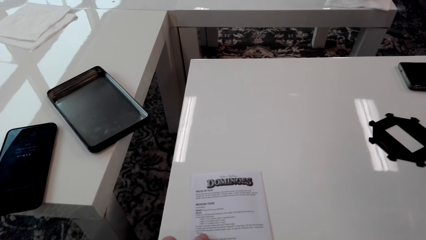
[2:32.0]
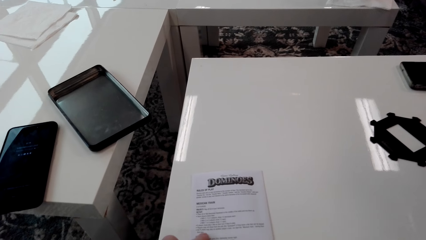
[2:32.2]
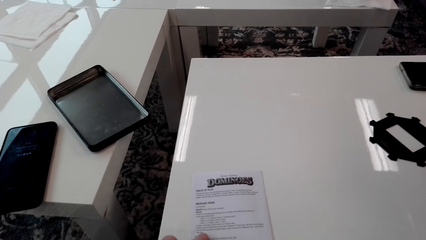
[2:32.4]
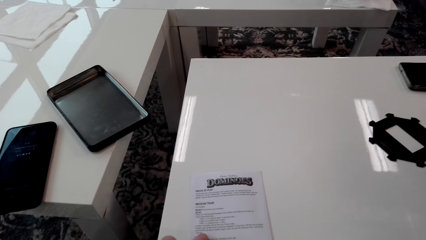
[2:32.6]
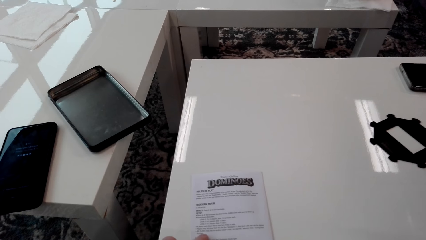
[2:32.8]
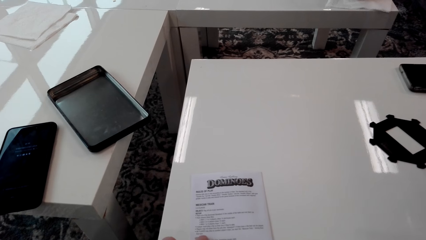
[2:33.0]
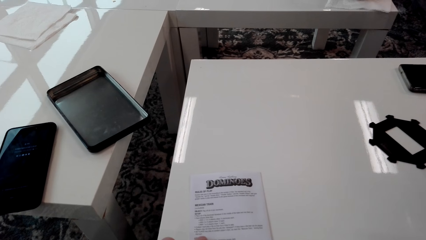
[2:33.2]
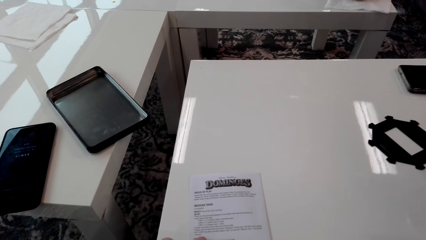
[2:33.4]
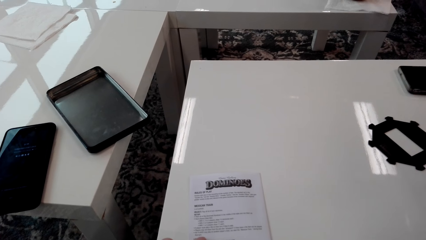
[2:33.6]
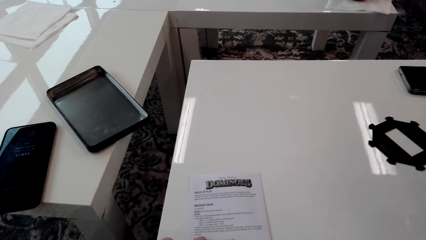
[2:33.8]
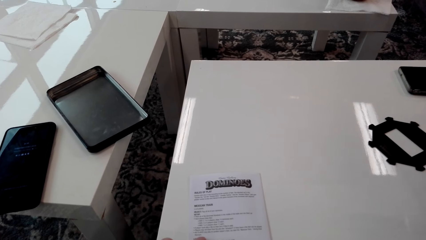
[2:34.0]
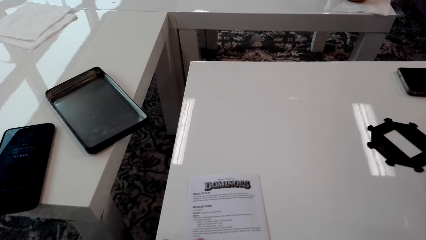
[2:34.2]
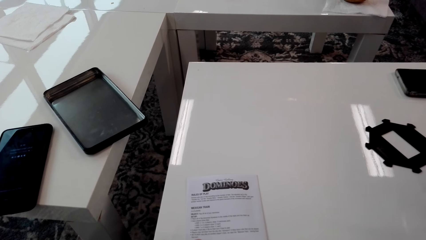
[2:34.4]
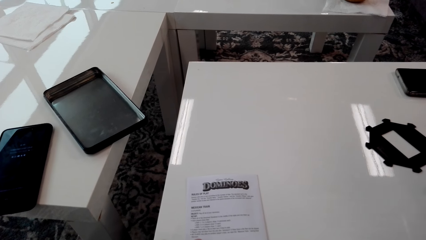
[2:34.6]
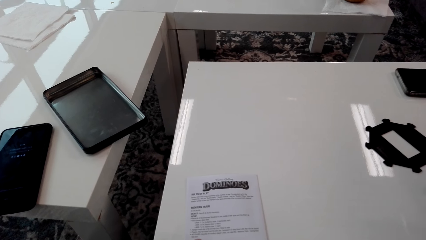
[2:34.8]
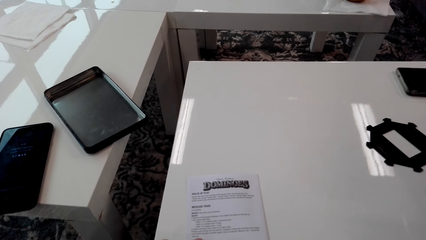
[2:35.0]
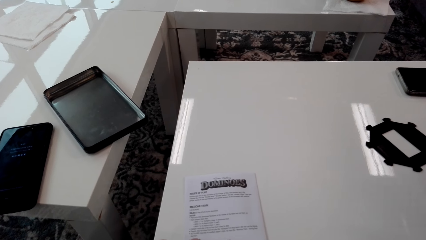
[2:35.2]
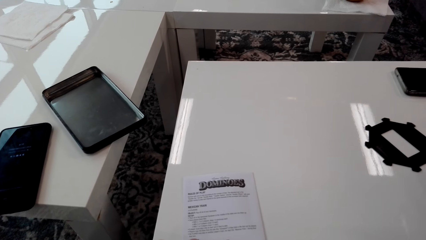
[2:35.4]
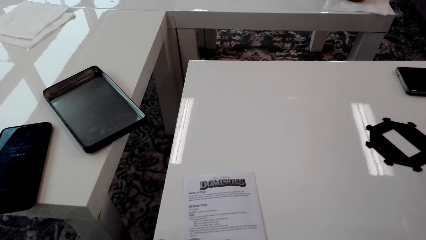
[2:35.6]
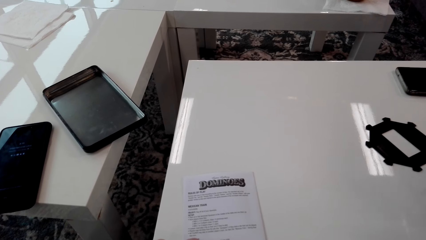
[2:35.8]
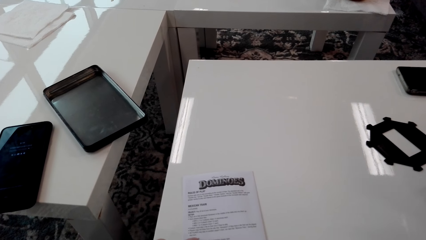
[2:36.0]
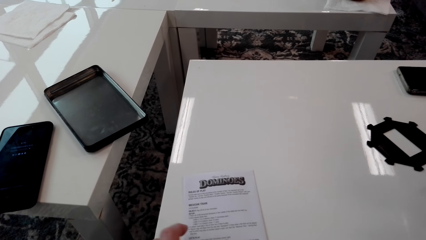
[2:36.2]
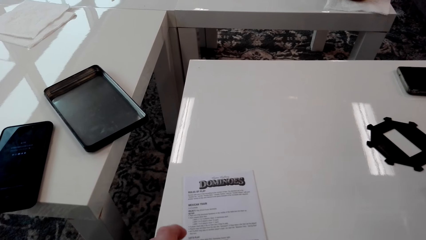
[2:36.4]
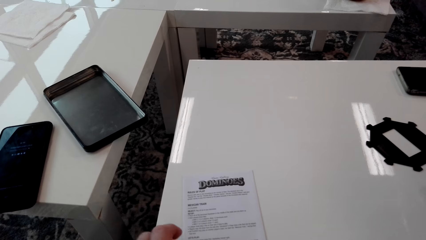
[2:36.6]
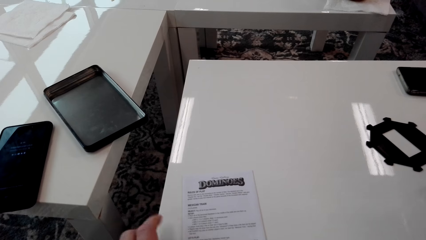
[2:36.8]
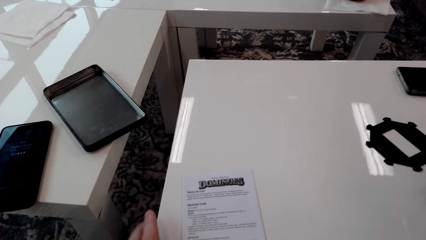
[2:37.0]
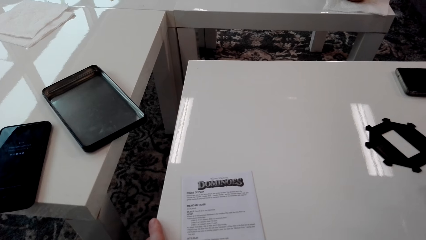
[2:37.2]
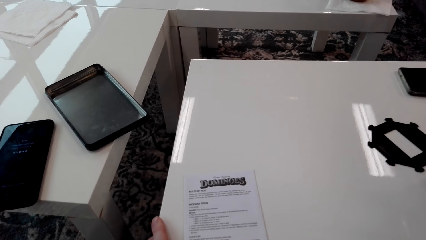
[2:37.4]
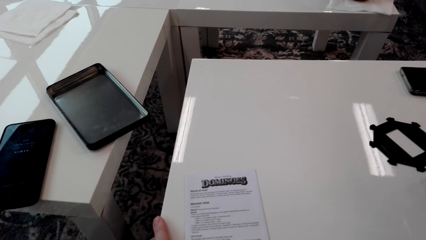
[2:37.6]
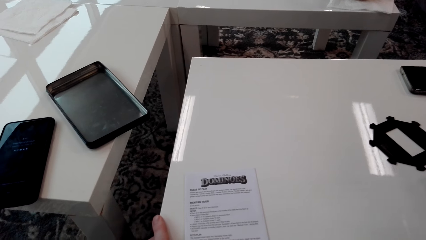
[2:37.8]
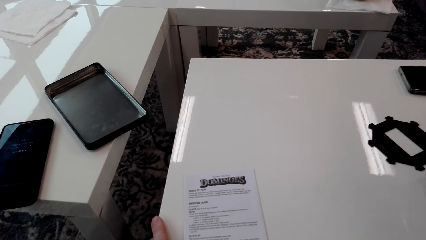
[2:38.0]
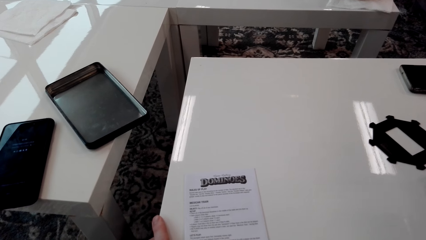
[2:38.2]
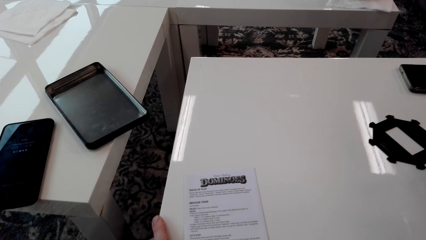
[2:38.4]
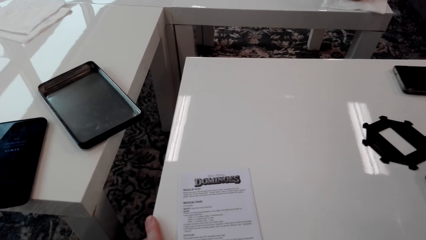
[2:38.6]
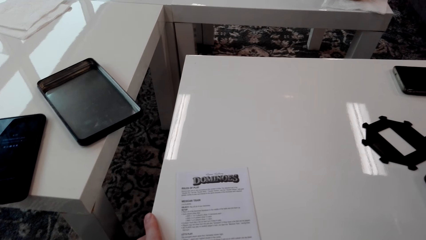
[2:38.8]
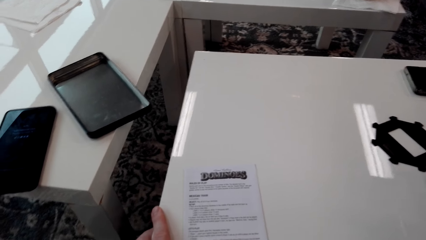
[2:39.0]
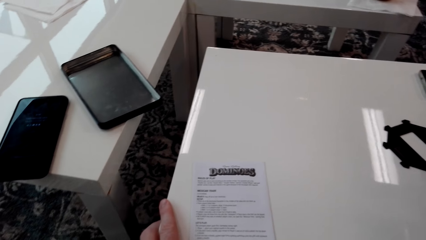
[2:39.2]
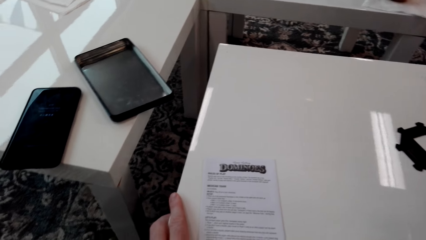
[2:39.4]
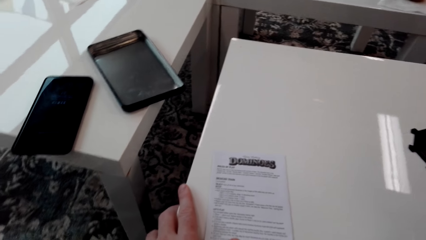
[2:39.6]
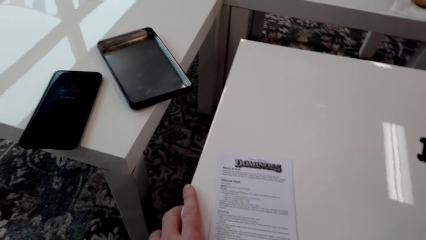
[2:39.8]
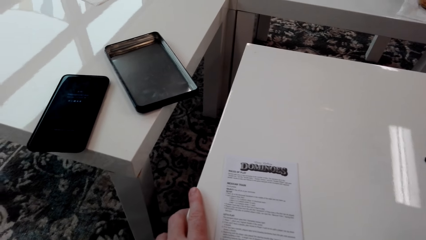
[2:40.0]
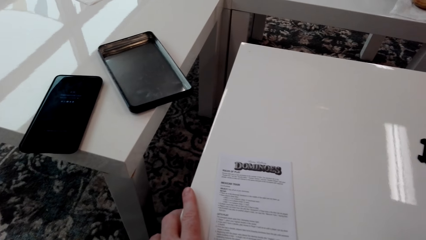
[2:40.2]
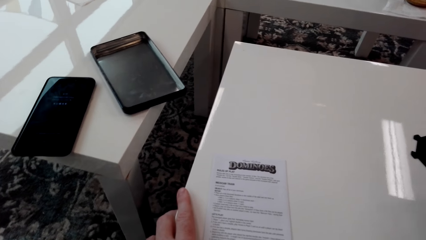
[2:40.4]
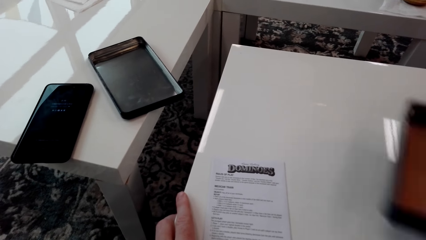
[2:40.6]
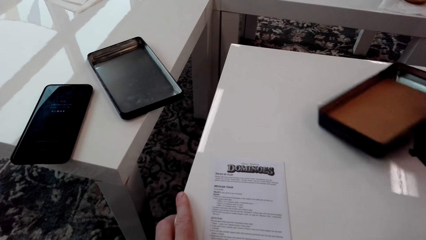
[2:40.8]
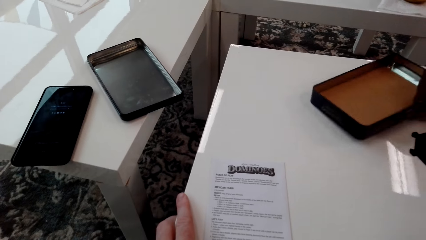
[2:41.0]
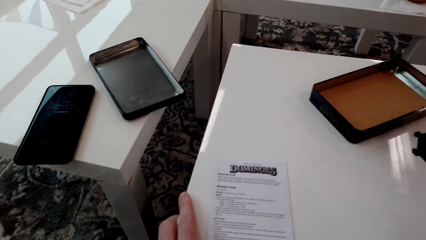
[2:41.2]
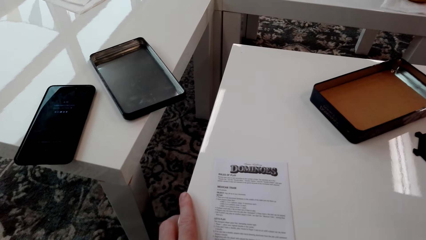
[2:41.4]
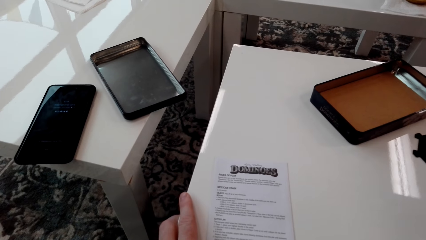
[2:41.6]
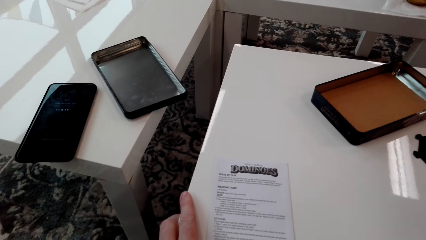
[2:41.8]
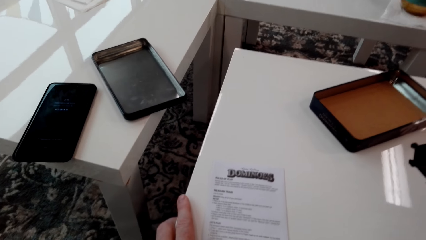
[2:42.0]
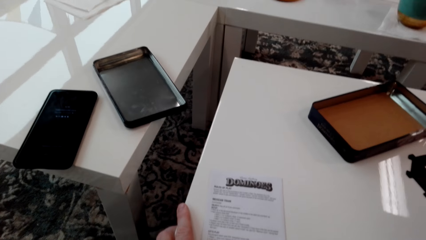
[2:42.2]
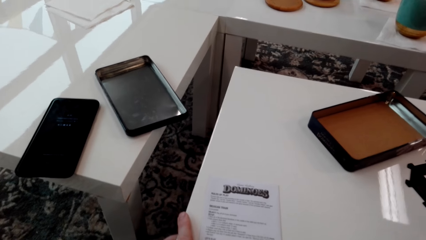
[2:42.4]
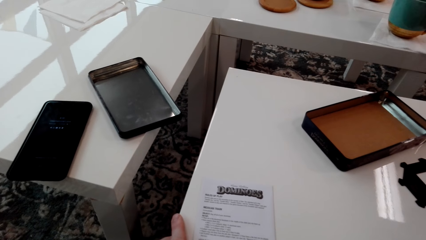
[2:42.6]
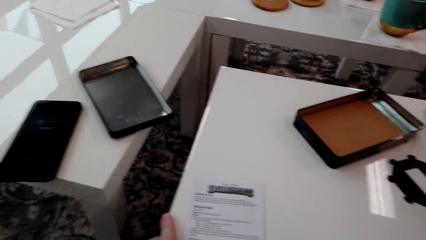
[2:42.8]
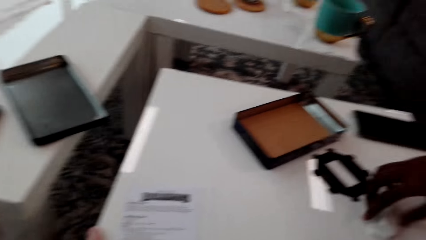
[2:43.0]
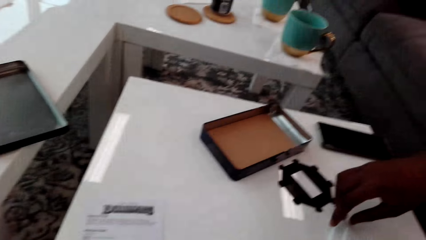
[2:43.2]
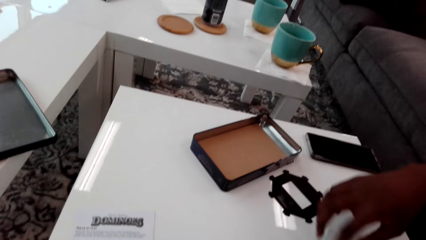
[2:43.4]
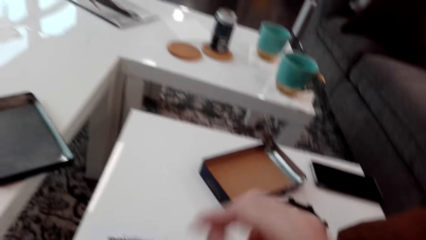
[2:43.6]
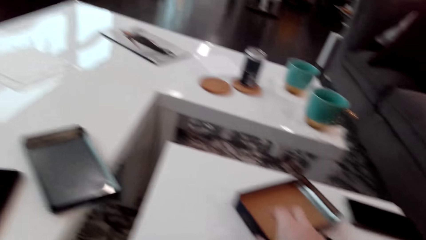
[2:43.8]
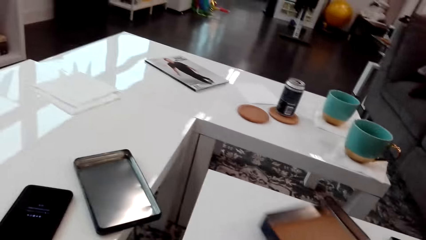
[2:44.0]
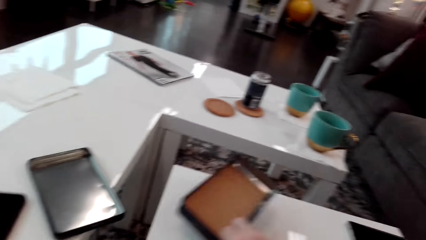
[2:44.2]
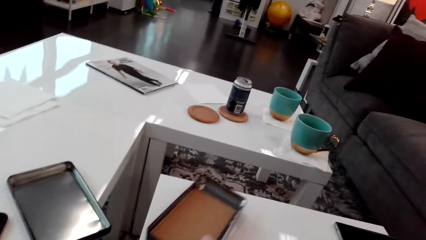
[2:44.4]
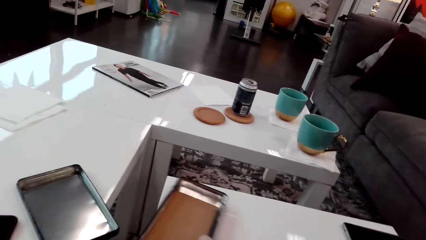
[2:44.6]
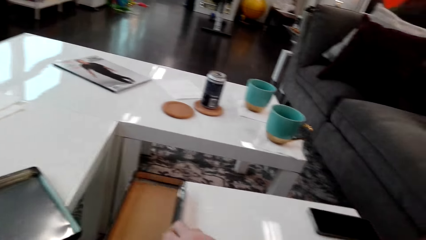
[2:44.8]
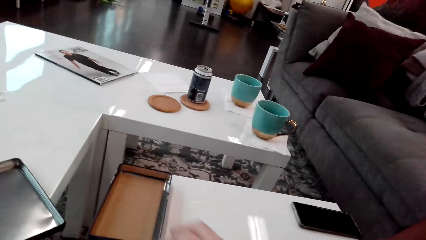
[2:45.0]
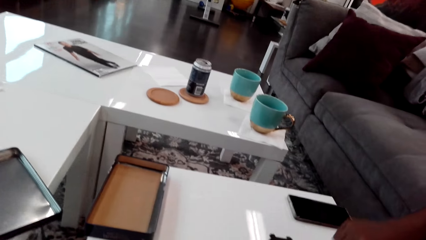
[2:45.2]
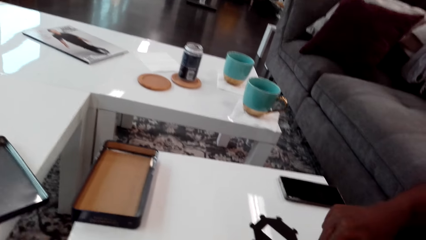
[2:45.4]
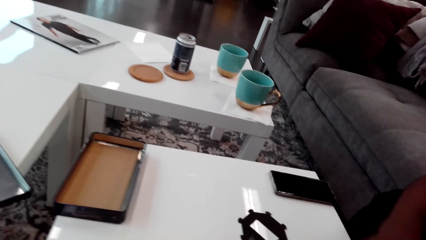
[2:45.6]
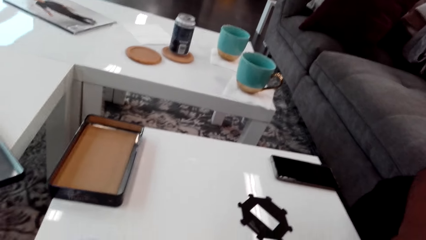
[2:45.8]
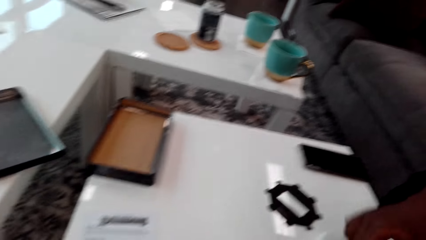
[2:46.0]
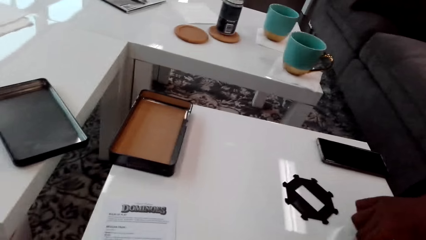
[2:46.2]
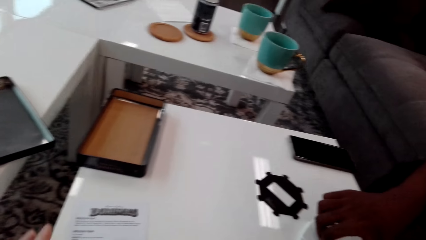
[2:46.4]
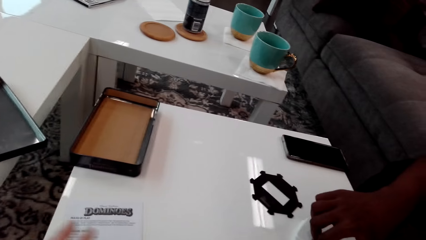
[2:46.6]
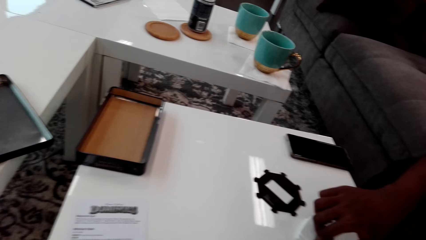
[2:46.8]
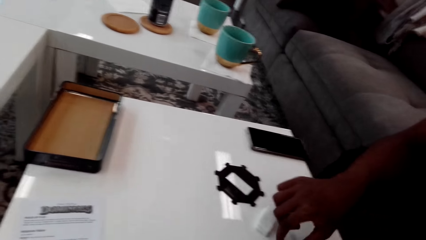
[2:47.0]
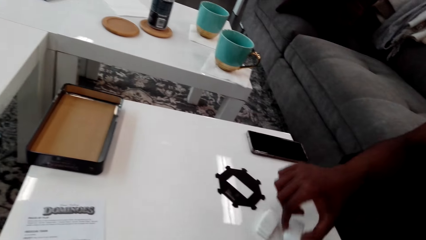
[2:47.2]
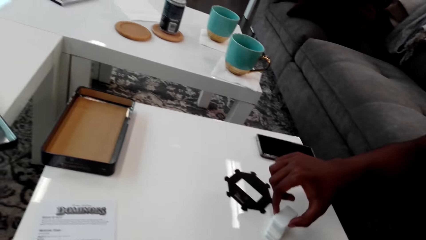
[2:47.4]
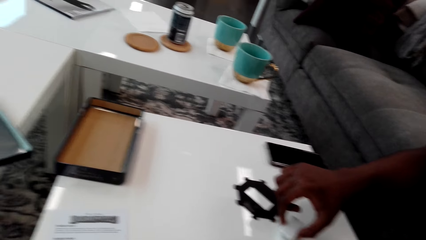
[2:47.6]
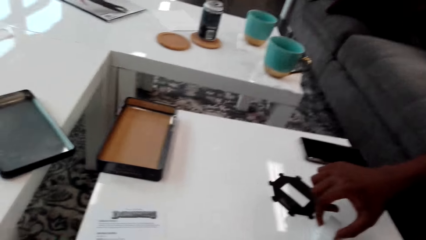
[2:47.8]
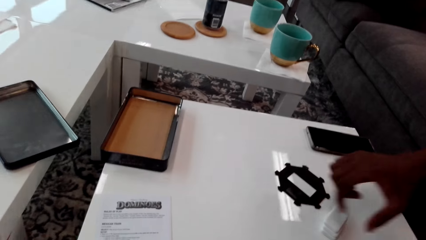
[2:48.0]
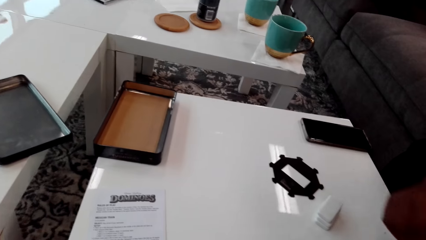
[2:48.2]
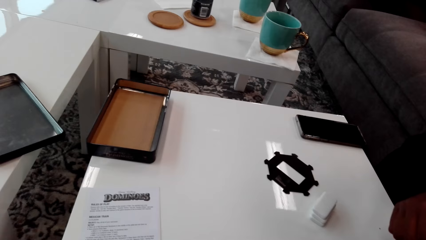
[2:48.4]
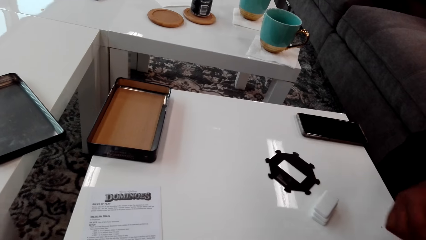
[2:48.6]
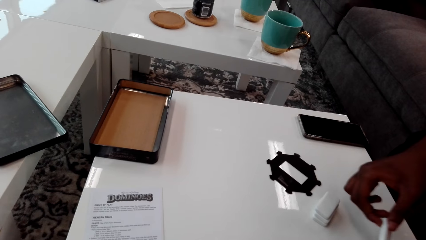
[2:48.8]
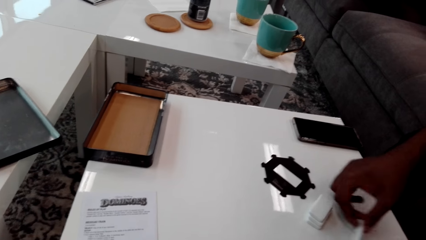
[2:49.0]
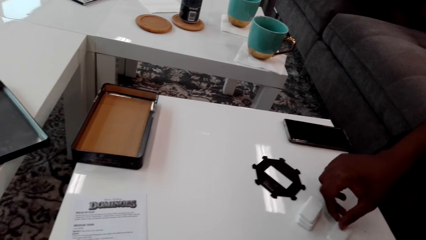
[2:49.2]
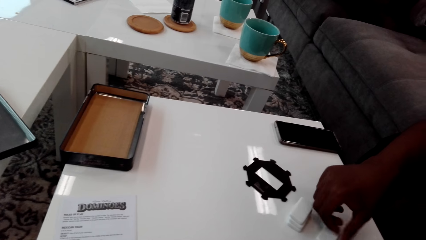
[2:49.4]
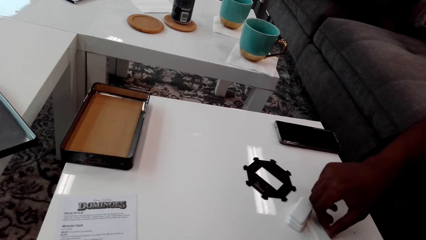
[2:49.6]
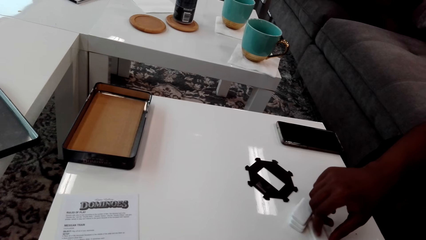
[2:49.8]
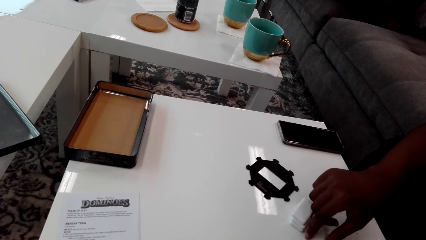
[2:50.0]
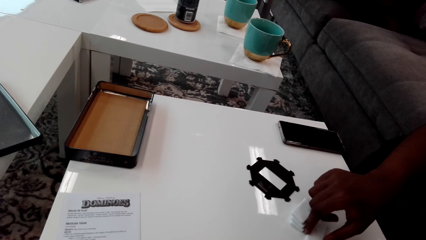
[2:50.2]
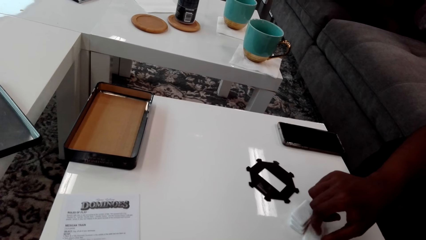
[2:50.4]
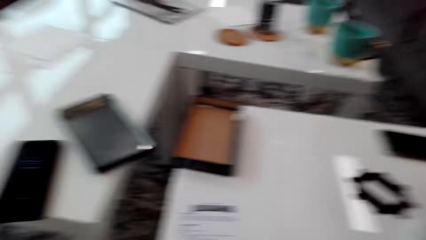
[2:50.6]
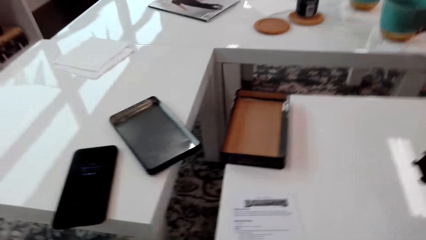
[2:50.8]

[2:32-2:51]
The man places the container or carton aside. The man holds dice. The camera wearer moves the carton. They pick up the container. The man holds the dice and lays the dominoes on top of each other. The man places the dice down. The man places the dice down again.
